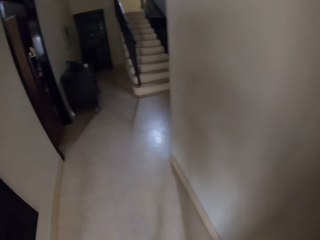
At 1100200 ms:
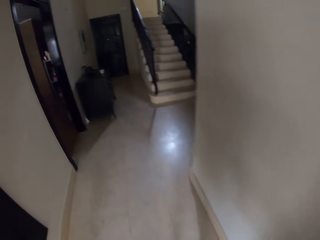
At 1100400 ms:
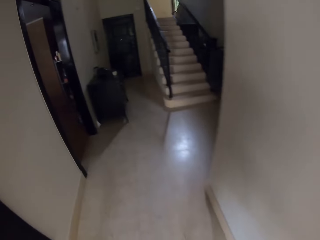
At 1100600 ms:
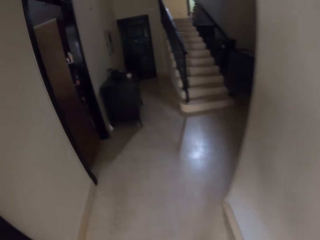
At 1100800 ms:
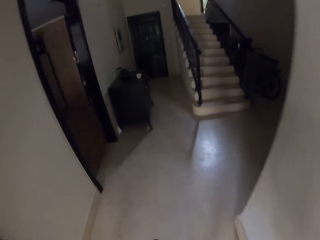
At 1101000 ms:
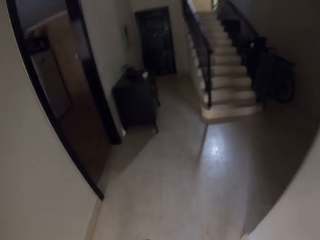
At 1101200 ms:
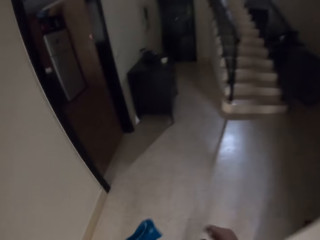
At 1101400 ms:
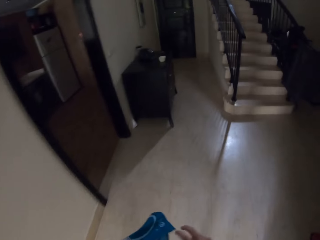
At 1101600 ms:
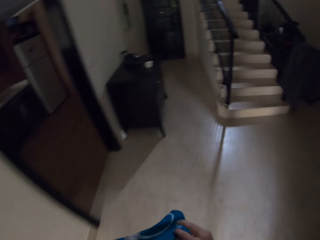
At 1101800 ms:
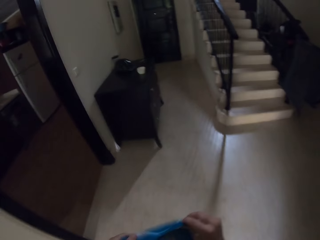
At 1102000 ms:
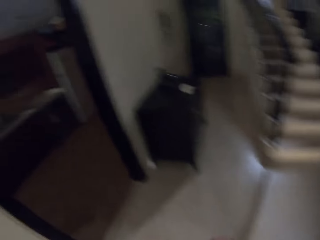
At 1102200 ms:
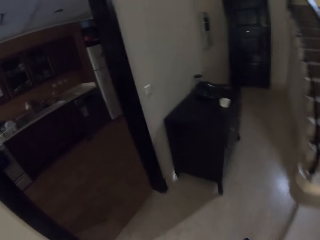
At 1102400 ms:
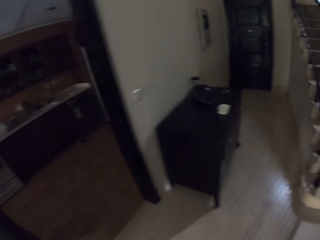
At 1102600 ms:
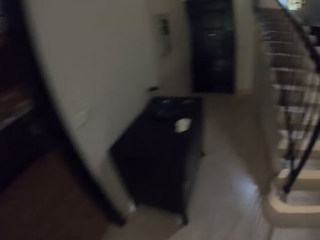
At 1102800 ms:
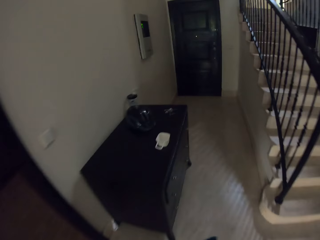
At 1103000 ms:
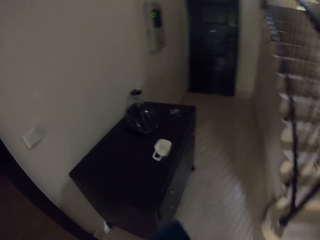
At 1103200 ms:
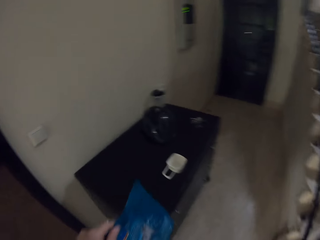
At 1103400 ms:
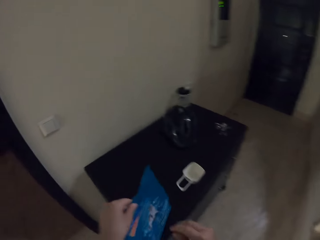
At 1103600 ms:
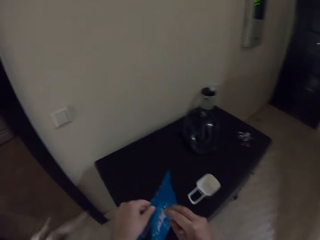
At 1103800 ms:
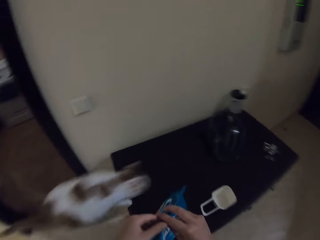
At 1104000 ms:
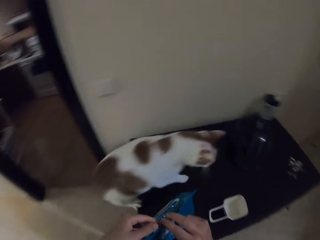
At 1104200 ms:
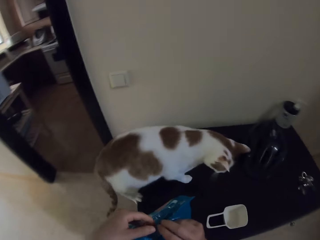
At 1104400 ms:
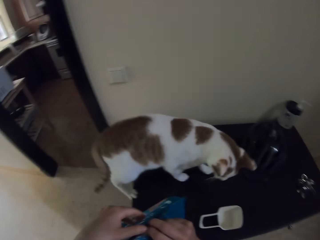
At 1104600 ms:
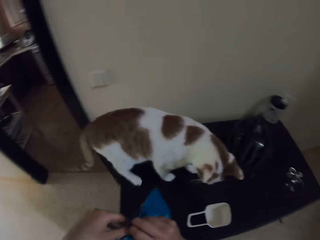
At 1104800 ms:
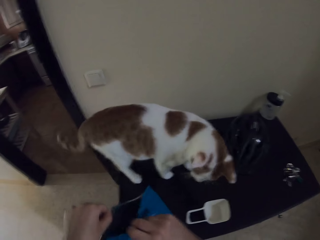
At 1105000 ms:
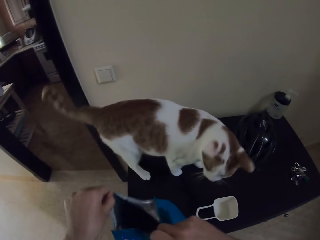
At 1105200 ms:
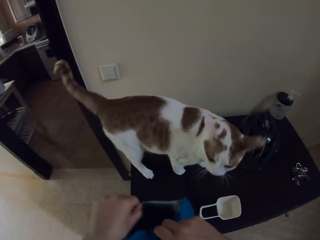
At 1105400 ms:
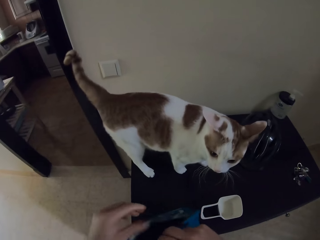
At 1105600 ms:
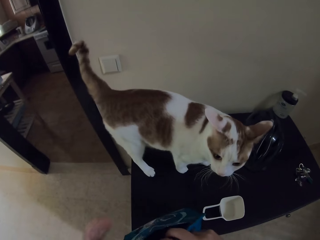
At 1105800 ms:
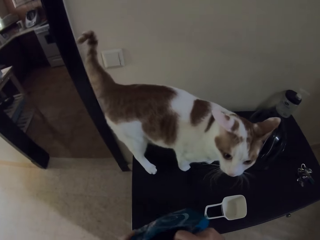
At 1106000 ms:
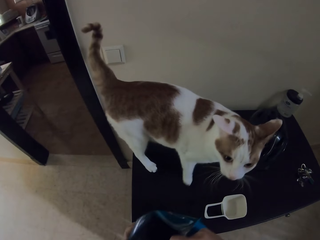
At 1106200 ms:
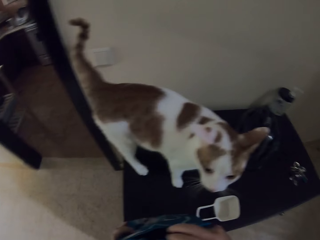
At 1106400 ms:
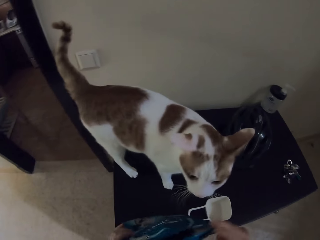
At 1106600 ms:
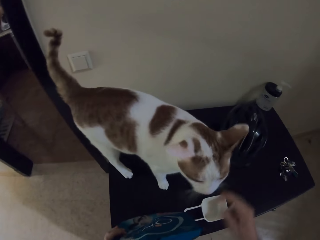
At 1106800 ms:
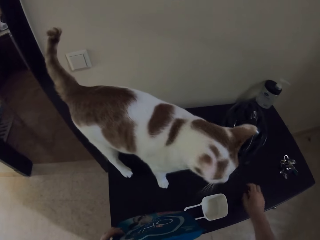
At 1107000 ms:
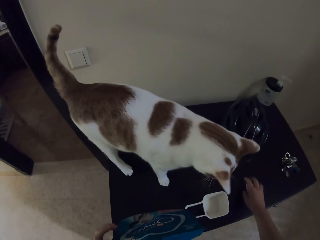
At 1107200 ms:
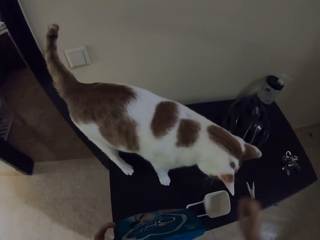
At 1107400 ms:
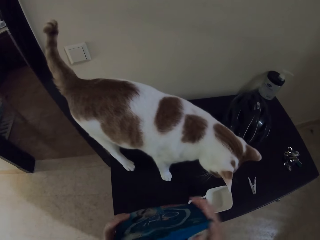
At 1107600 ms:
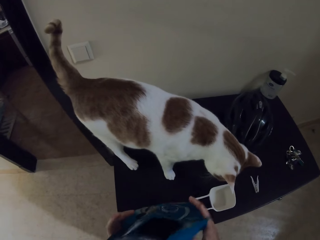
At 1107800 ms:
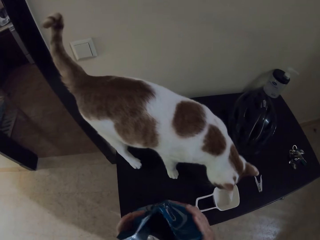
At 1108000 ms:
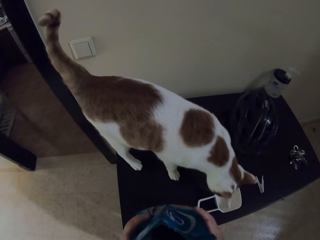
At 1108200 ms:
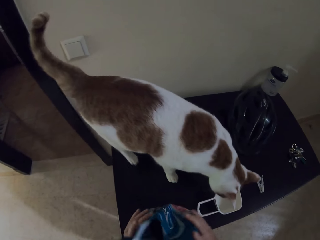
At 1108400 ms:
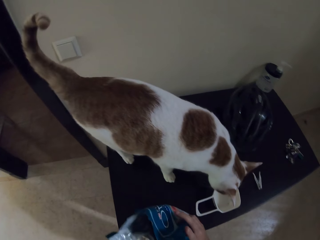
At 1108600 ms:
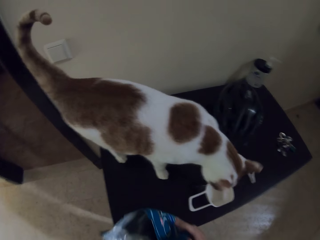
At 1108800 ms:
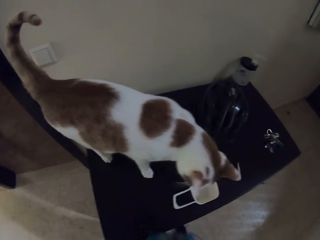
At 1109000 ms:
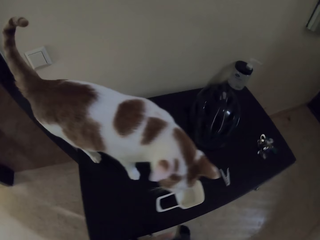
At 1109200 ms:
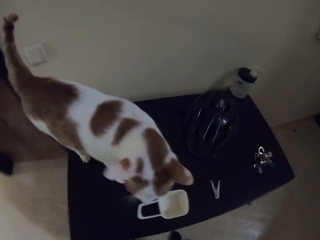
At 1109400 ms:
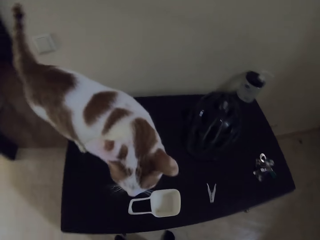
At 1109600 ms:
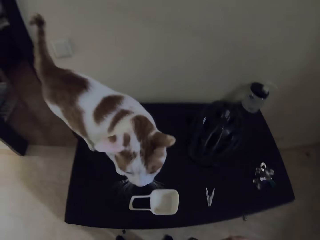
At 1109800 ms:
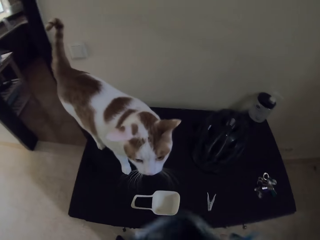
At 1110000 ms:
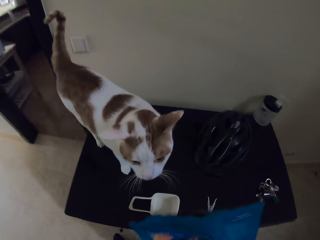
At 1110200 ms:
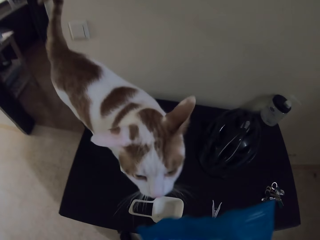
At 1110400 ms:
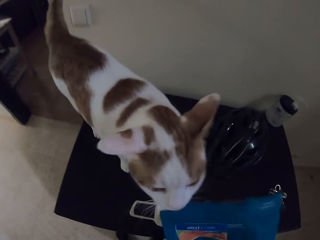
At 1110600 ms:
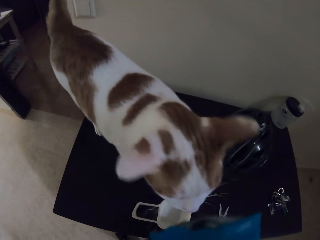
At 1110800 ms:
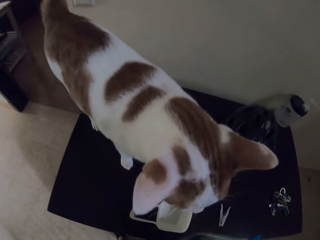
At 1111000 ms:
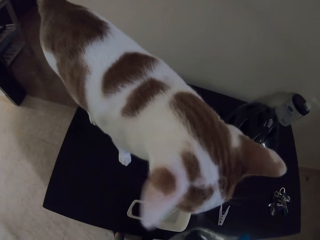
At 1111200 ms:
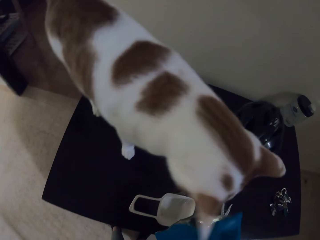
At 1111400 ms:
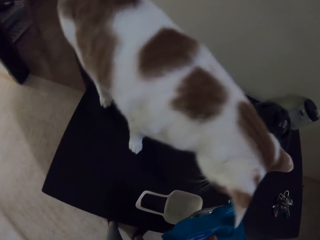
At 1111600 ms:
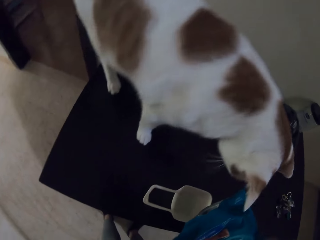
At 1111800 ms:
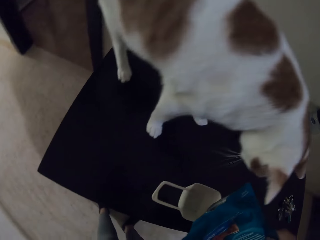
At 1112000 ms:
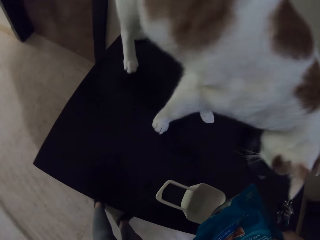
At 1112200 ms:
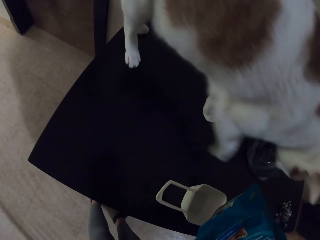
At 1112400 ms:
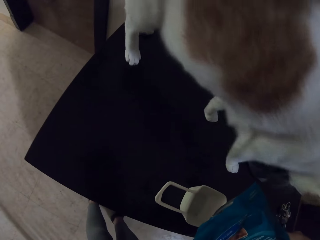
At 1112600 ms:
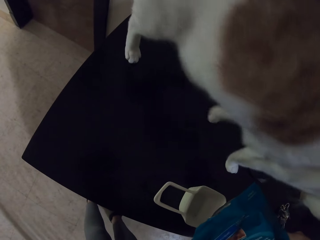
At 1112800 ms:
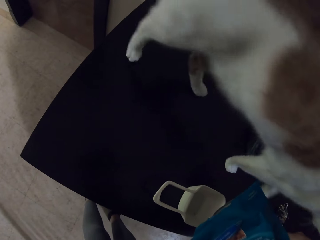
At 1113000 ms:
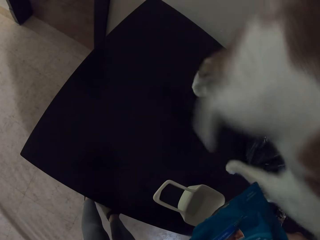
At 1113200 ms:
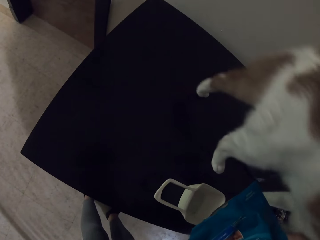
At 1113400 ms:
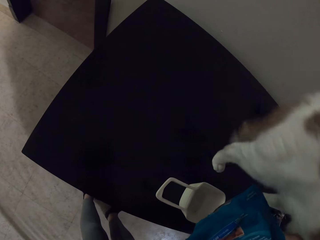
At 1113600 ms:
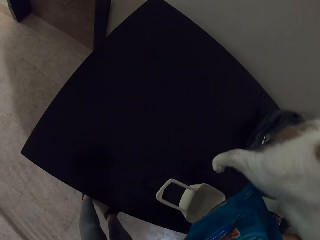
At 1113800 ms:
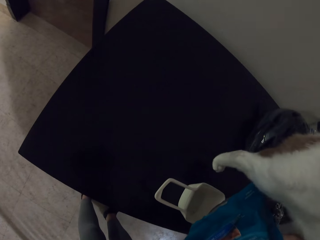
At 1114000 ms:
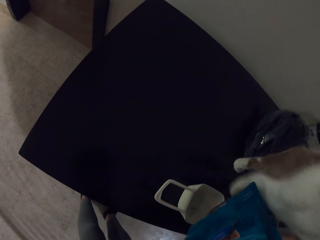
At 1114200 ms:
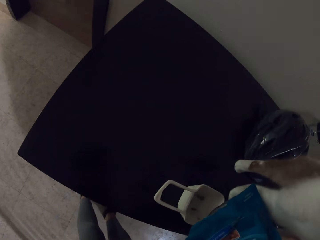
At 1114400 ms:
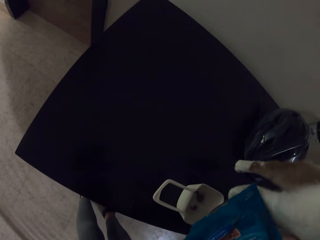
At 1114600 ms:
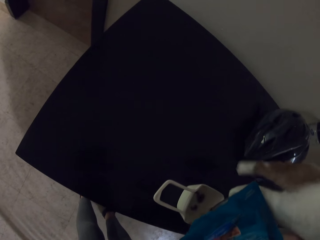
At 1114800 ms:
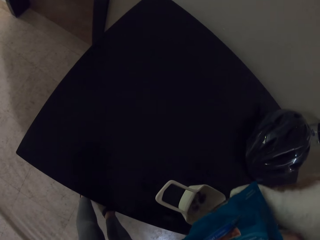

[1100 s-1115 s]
The camera wearer walks to the hallway drawer. They put a bag on the drawer or cabinet. They open the bag on the drawer. They put a peg on the drawer. They pick up the bag. They pour the pet food in the bag in a dish.

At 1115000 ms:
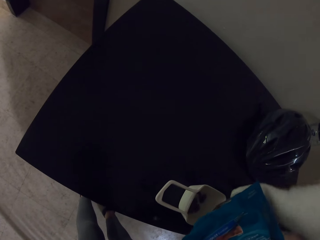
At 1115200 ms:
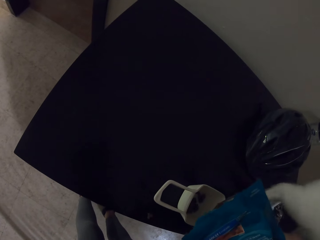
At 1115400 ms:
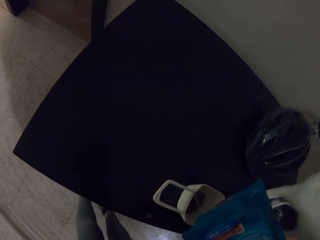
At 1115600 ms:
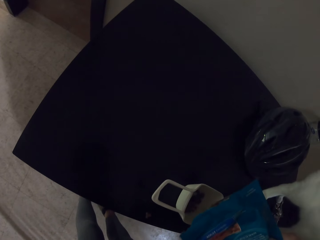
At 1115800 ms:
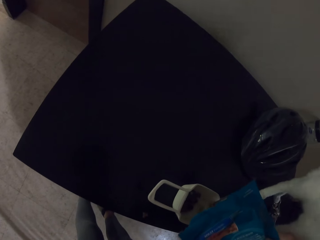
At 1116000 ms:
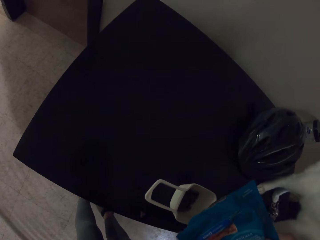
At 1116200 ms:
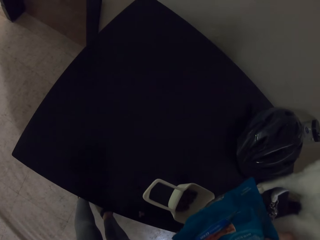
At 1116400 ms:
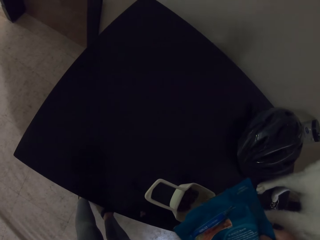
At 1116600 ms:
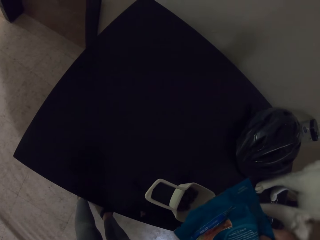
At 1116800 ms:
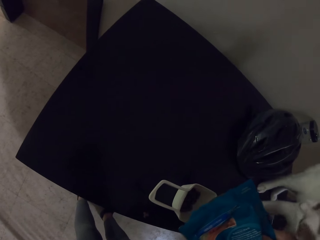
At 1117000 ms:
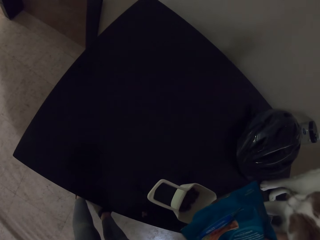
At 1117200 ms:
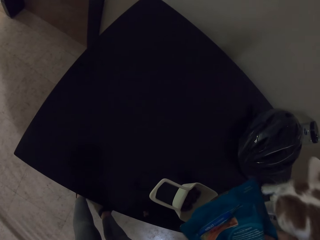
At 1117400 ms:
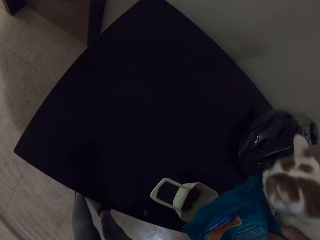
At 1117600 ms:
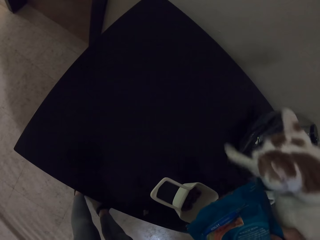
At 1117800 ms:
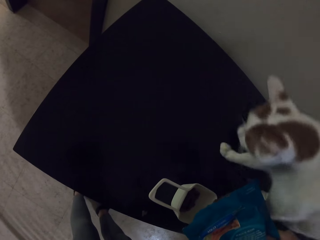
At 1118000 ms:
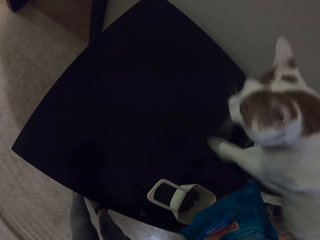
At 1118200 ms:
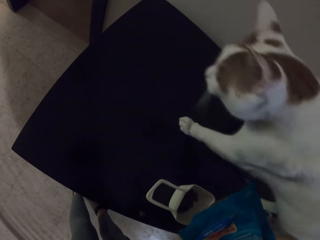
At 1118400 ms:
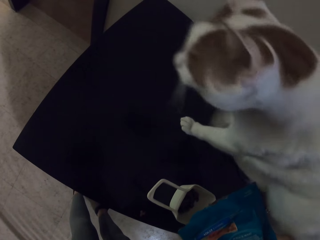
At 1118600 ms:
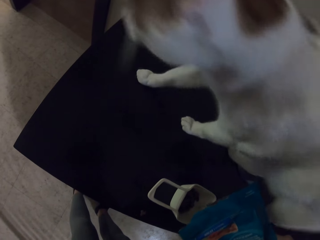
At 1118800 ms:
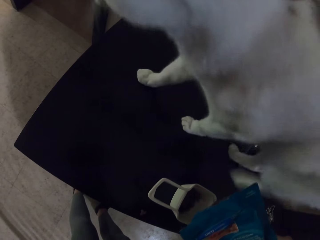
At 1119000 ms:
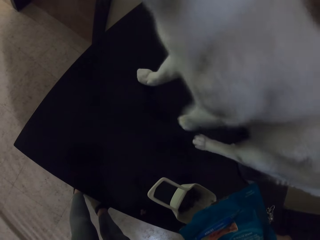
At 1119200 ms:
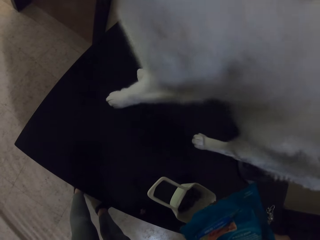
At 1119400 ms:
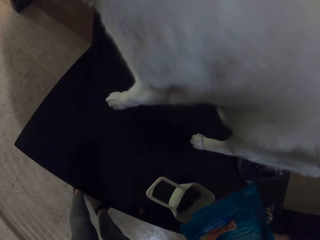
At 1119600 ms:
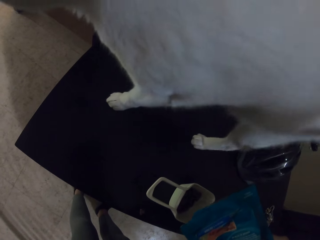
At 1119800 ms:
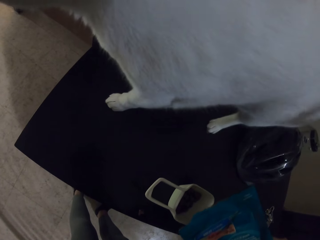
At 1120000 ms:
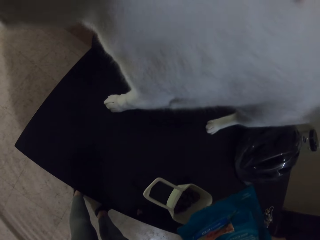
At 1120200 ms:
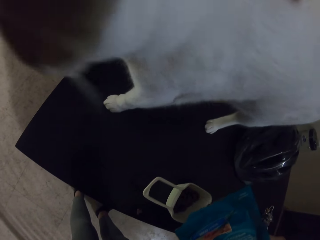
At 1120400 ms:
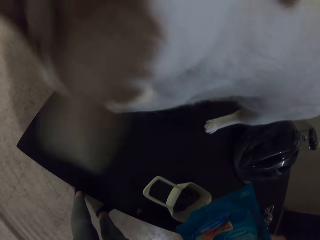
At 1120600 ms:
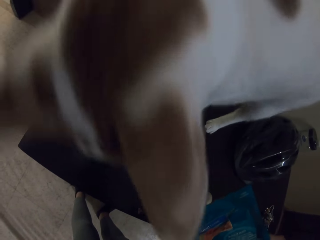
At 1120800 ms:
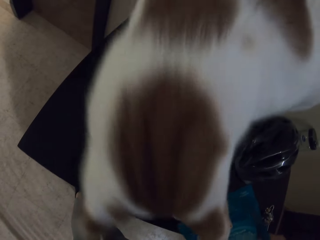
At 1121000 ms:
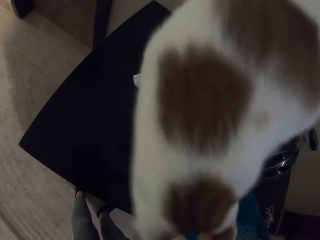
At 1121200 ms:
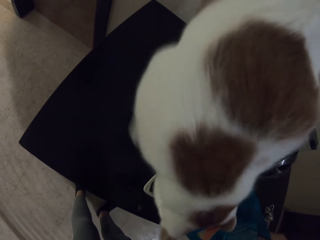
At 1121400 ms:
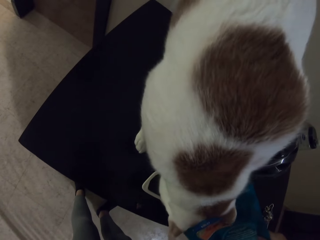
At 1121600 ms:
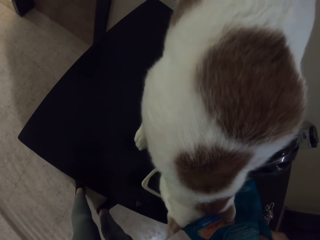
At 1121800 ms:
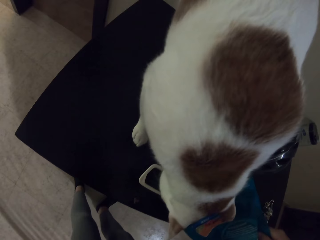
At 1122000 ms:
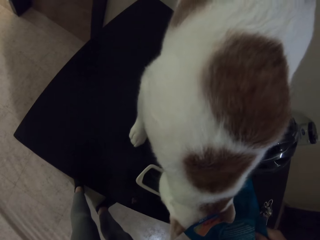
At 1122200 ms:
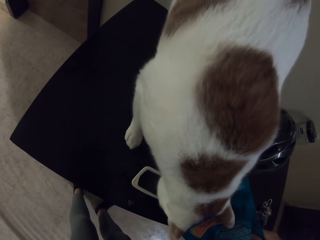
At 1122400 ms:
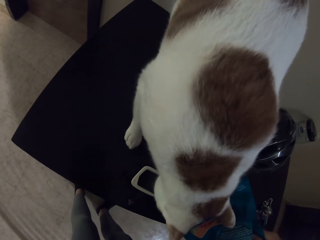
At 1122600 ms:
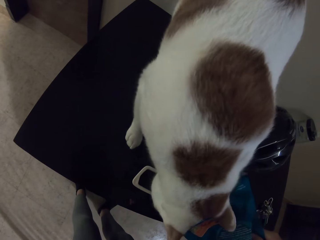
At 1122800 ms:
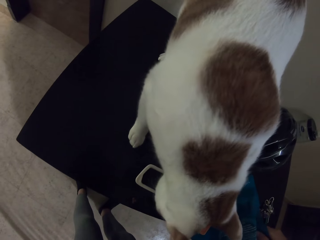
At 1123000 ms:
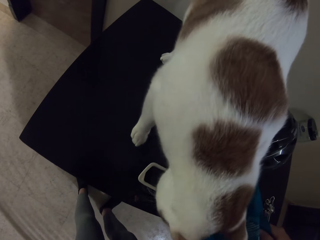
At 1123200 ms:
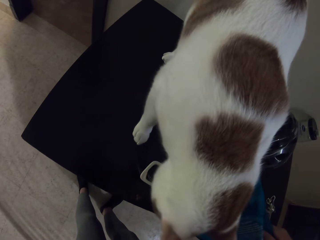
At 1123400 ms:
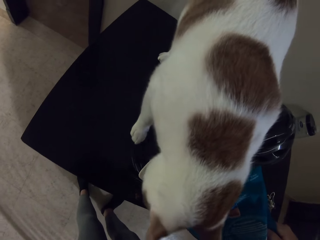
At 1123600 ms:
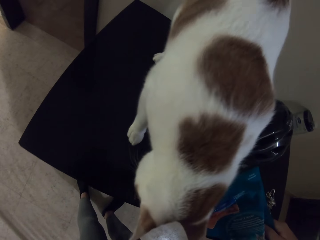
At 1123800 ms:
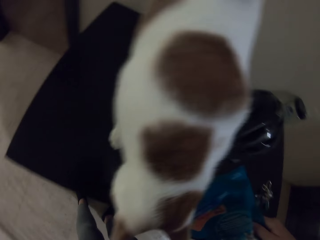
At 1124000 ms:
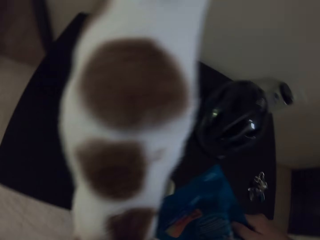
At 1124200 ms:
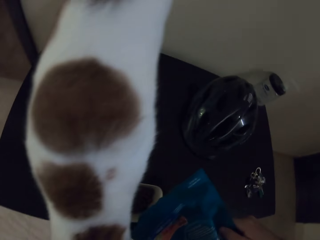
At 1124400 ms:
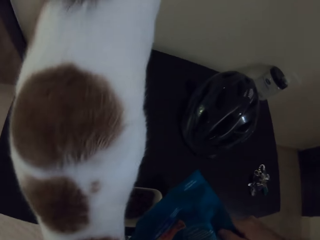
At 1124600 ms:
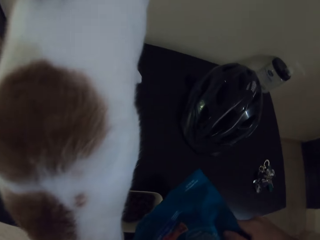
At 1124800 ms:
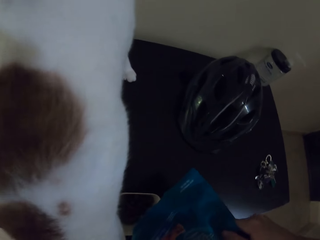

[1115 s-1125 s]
The camera wearer pours cat food in a bowl.
